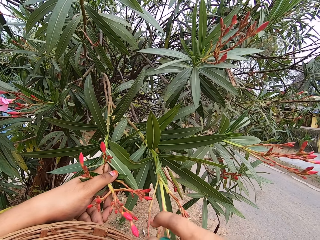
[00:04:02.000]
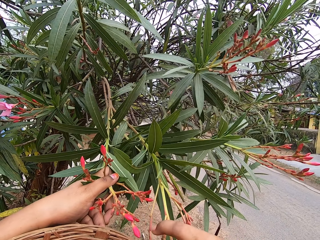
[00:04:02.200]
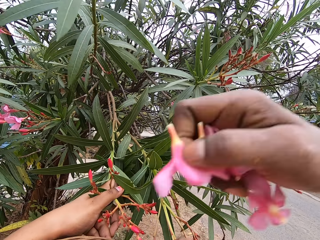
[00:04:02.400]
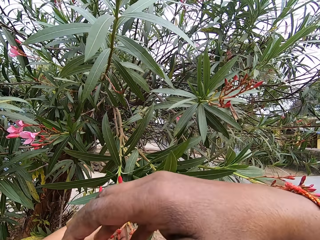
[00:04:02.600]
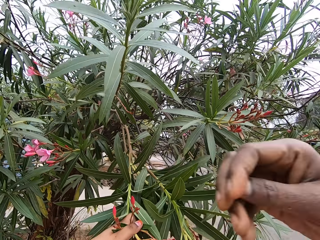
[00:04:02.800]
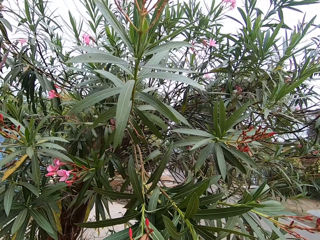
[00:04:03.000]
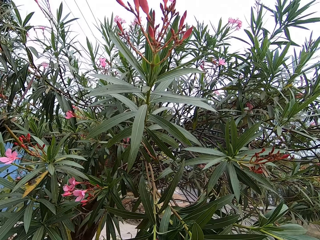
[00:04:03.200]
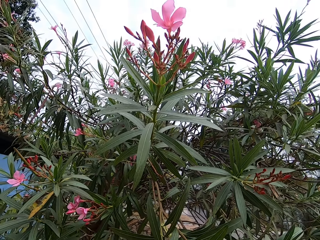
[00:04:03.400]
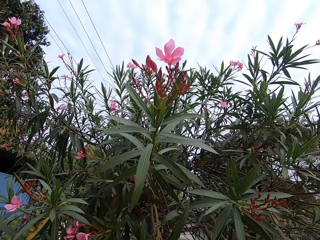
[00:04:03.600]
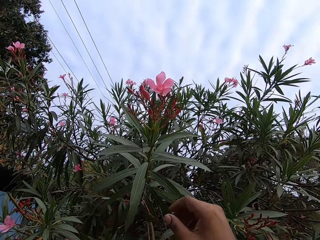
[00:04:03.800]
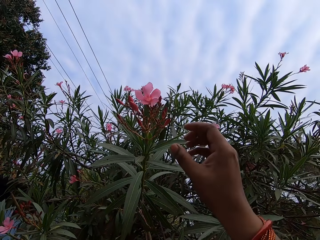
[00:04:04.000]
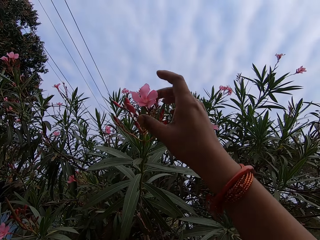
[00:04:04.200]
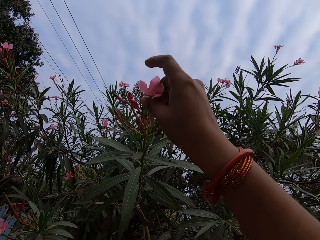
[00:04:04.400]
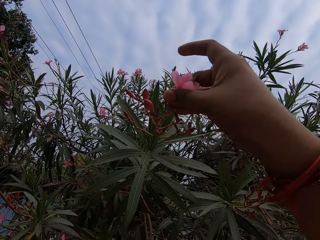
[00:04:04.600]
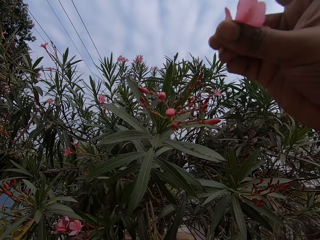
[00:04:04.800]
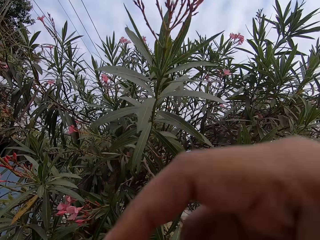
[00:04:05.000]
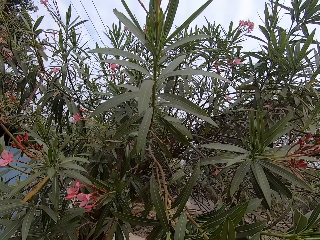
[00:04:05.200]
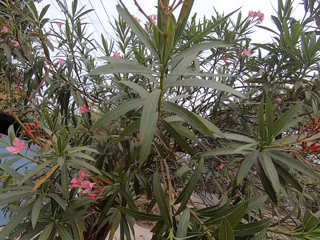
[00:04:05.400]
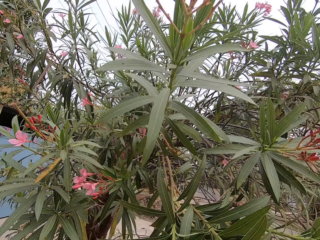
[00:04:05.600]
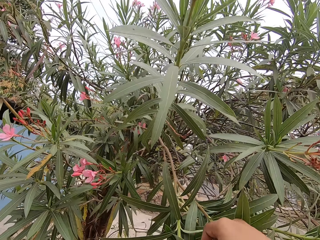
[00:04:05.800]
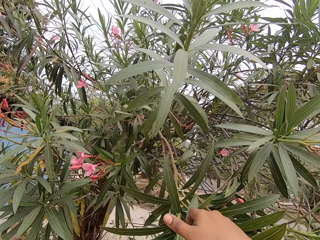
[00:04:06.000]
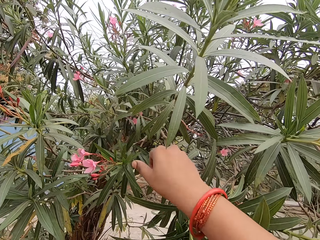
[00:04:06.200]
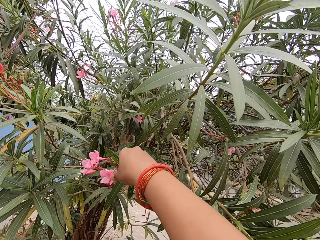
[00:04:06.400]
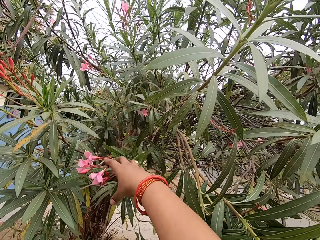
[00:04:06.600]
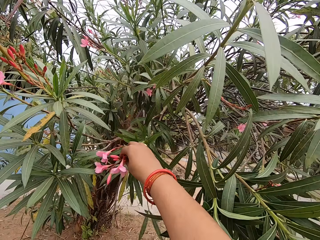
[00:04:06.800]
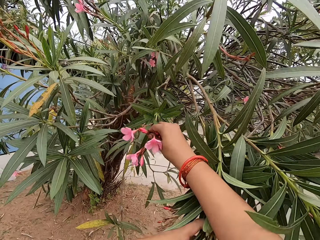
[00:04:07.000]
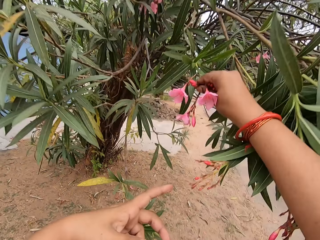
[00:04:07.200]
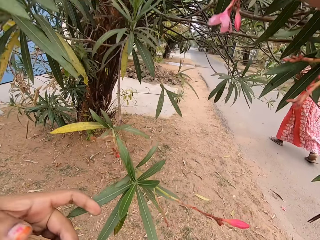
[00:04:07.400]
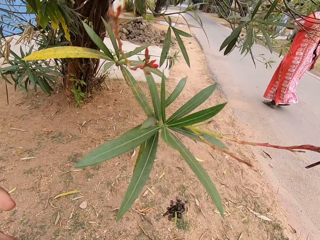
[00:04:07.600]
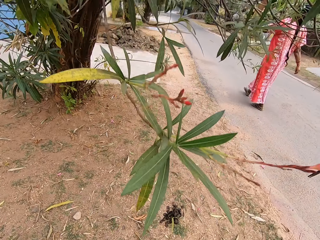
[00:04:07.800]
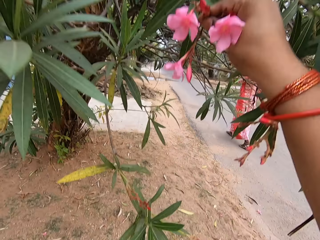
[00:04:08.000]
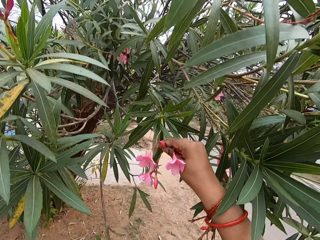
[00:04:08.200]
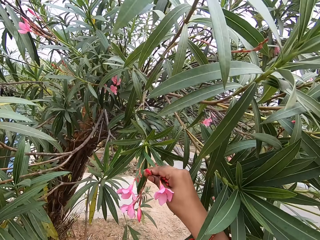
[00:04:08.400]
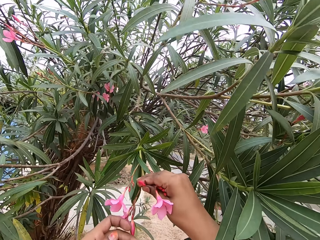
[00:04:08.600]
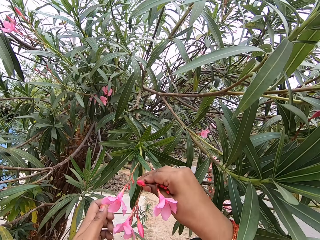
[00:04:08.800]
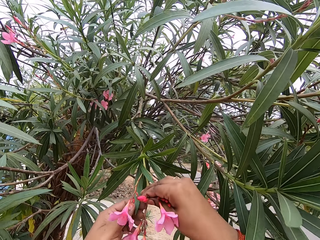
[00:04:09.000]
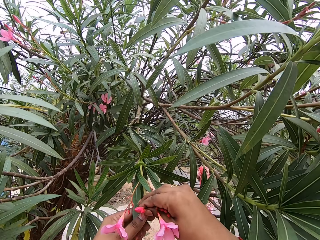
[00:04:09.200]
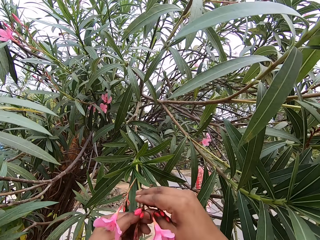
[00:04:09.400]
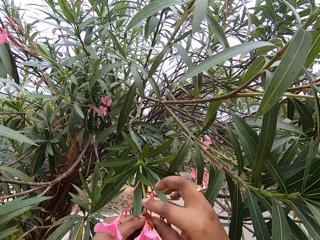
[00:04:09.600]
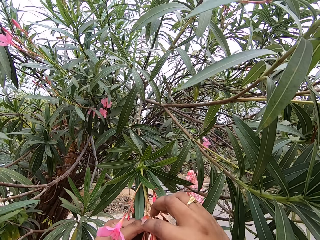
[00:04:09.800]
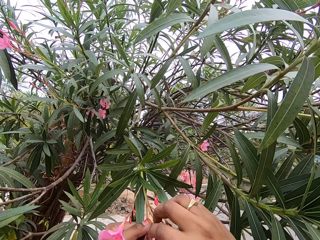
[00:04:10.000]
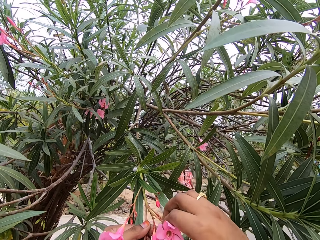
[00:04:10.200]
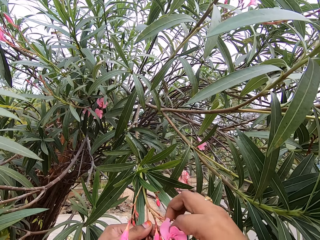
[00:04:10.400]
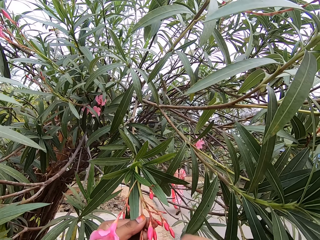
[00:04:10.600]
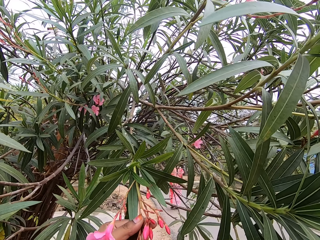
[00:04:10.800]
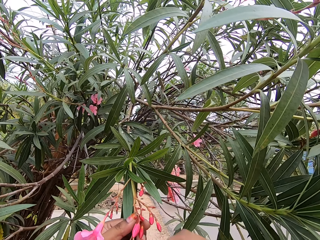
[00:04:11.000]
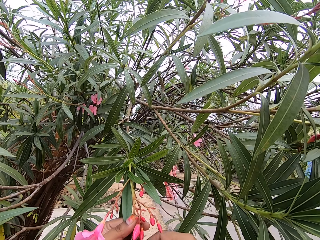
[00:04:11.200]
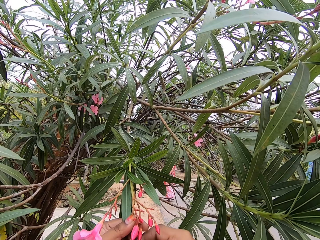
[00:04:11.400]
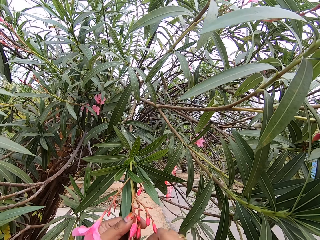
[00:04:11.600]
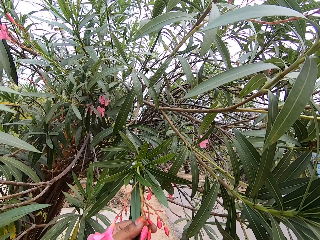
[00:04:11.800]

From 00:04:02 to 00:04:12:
The camera wearer cuts the flower. They cut the flowers.

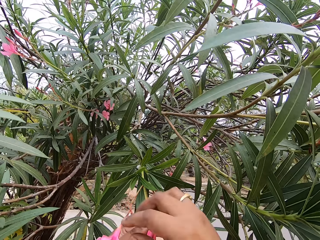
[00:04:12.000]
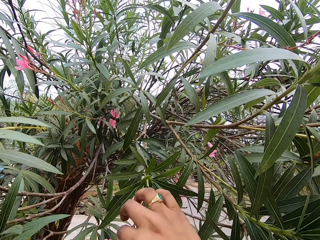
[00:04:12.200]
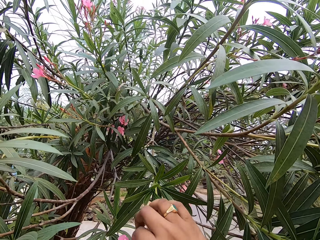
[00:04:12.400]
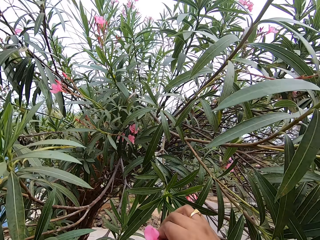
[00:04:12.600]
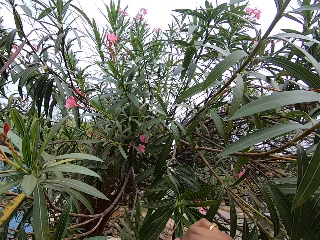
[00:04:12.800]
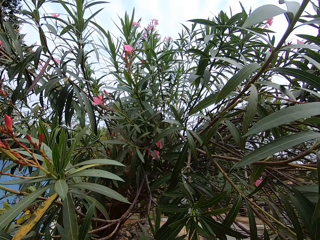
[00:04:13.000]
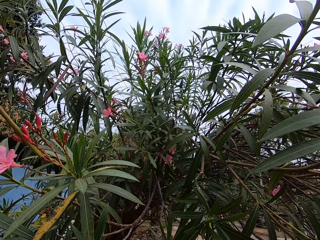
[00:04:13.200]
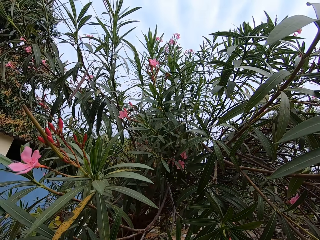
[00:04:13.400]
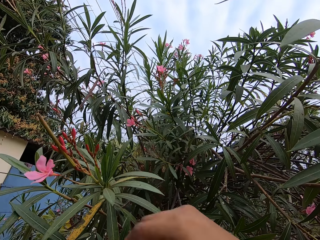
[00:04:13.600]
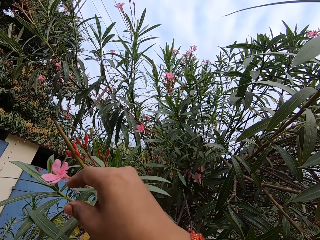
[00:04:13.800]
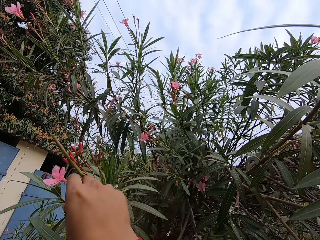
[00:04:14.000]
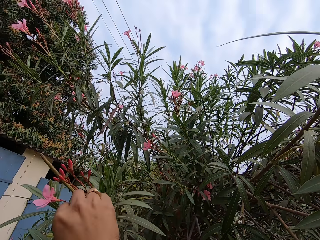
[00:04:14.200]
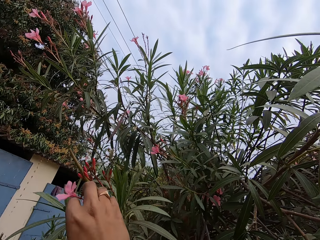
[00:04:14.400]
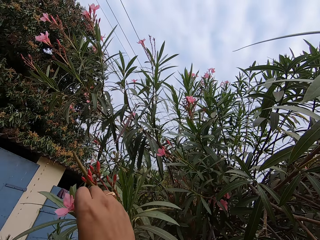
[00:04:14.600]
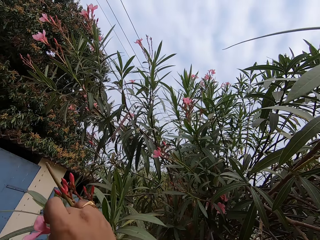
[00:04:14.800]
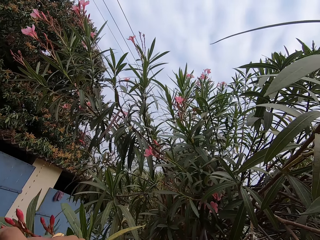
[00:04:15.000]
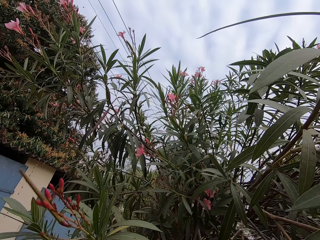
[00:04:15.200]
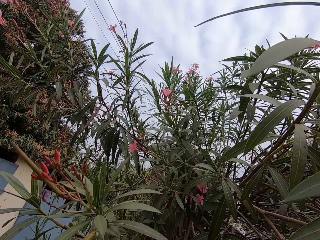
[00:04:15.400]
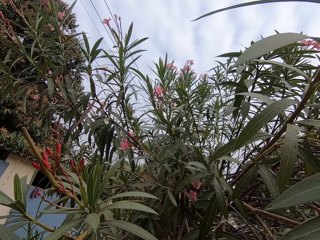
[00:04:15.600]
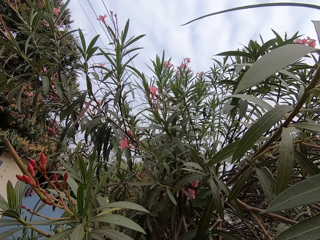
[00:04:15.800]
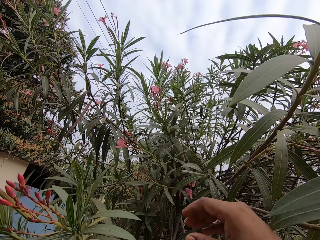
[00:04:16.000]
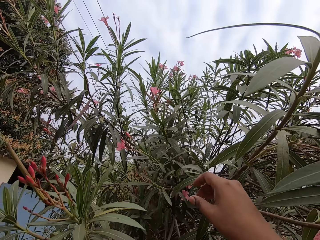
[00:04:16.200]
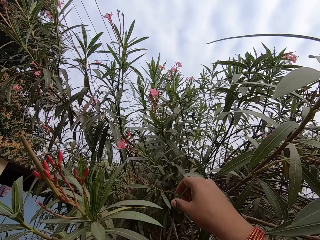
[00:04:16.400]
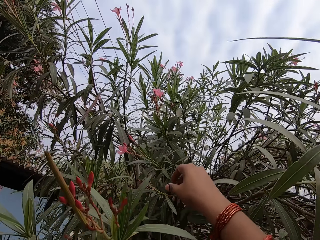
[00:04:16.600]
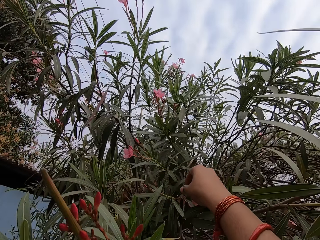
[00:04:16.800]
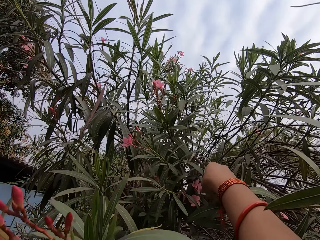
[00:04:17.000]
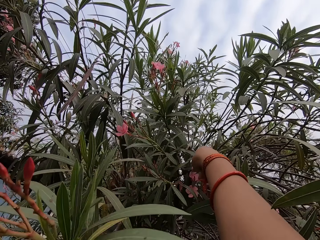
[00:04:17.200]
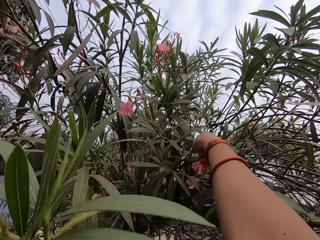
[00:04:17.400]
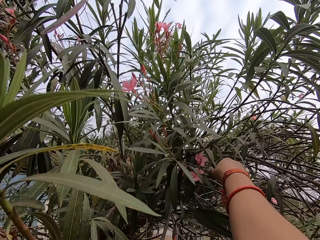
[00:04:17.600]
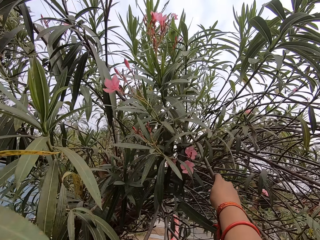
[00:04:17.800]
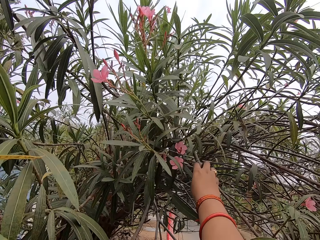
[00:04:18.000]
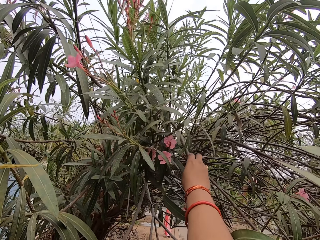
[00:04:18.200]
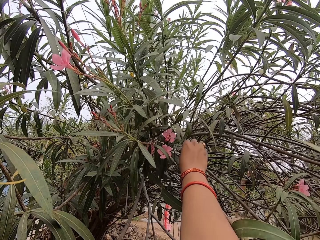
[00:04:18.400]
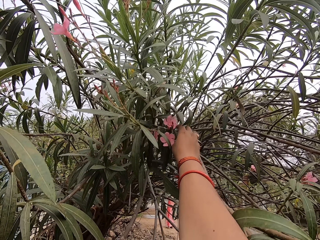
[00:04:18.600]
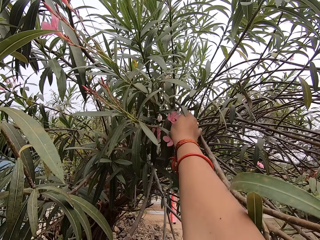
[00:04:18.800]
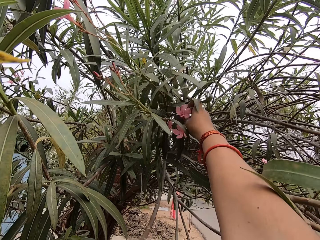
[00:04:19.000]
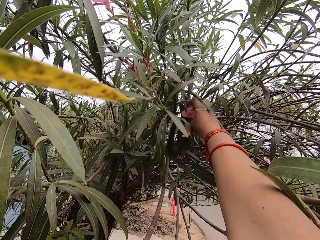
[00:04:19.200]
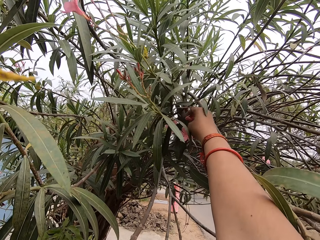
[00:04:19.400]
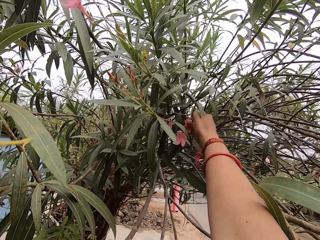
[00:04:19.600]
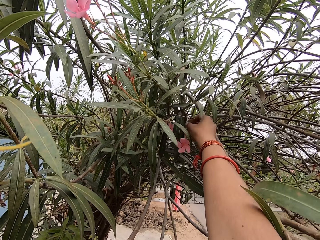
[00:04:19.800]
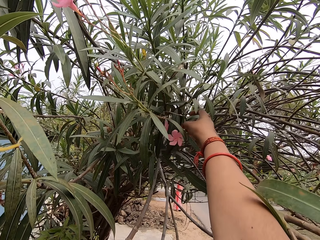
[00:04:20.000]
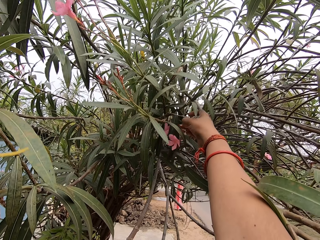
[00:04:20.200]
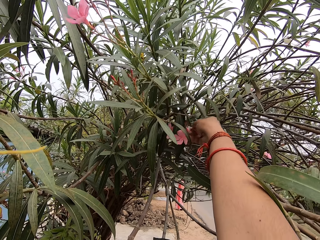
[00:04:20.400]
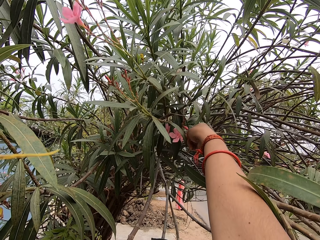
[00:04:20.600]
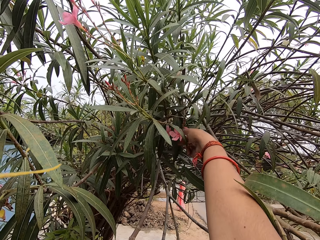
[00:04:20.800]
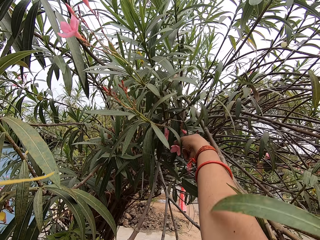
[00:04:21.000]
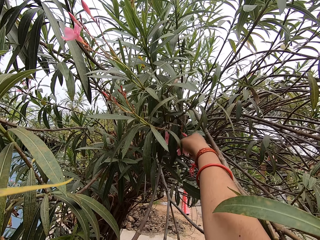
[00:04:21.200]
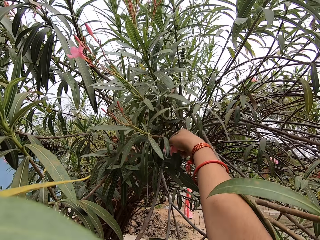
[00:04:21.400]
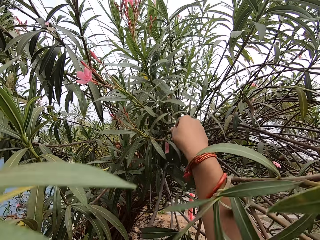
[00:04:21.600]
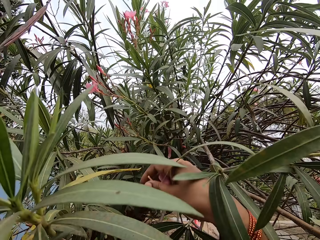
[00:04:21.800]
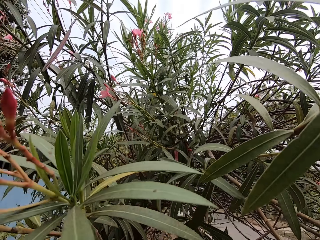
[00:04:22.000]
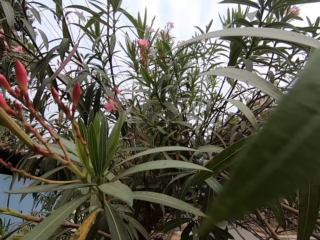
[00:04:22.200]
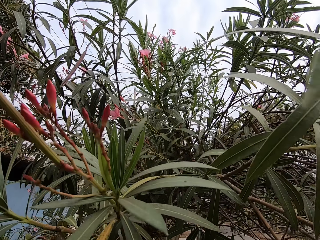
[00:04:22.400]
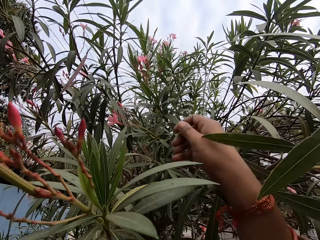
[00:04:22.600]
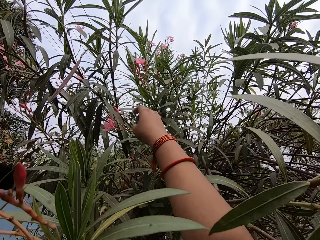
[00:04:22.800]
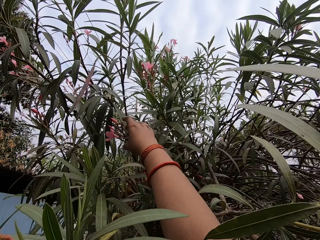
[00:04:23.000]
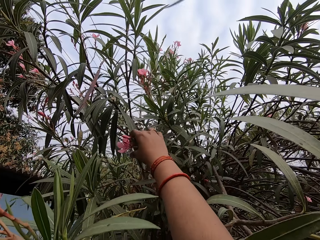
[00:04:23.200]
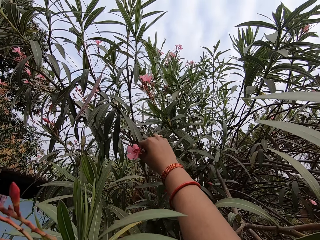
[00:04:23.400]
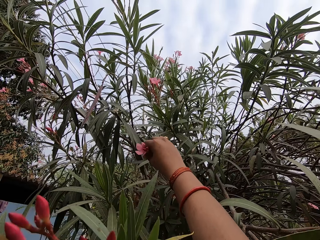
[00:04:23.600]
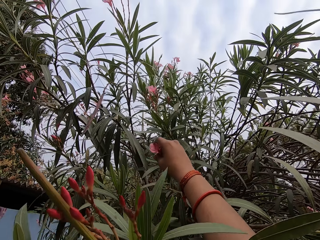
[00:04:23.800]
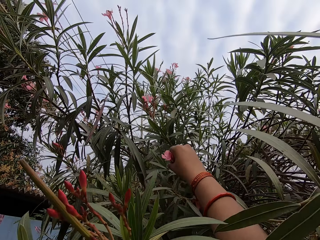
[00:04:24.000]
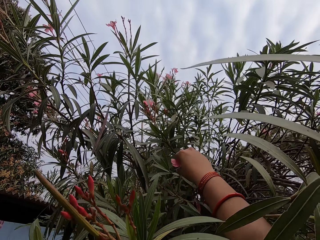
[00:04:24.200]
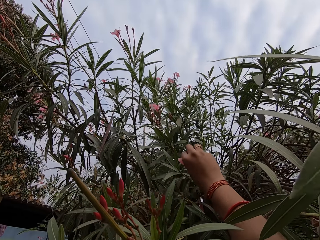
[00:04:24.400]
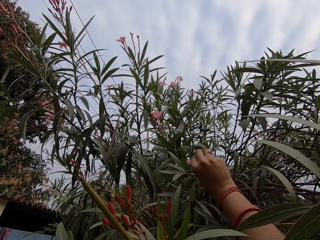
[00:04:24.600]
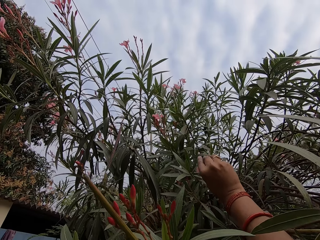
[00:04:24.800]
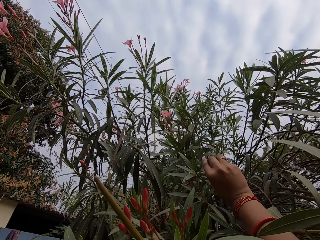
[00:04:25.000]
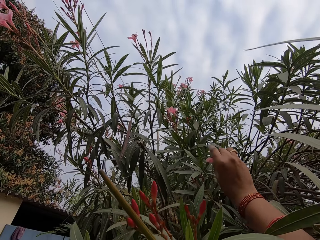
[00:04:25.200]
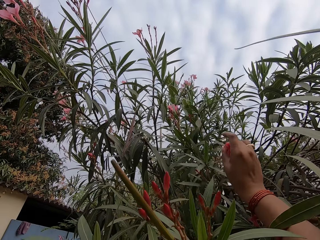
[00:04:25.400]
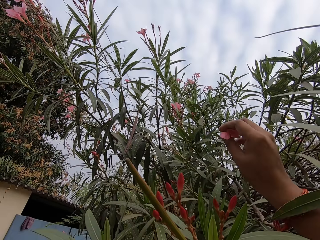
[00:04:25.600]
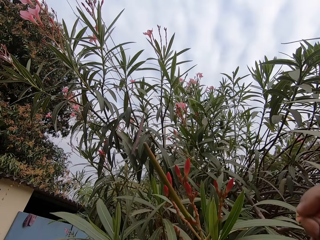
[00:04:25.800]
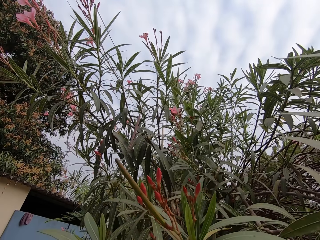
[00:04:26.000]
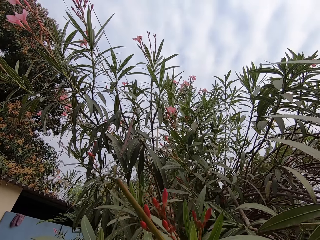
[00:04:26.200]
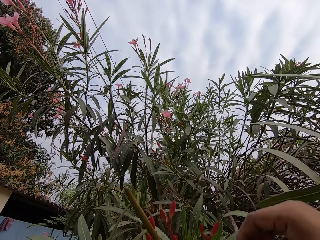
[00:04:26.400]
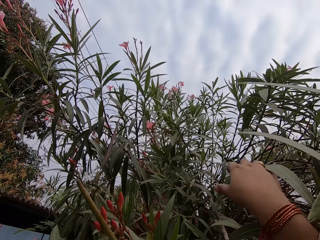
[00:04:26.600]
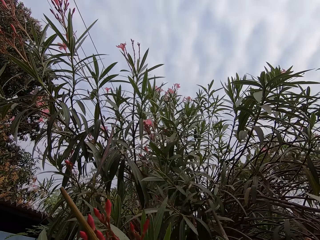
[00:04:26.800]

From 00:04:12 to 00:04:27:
The camera wearer cuts the flowers. They cut the flowers repeatedly.
